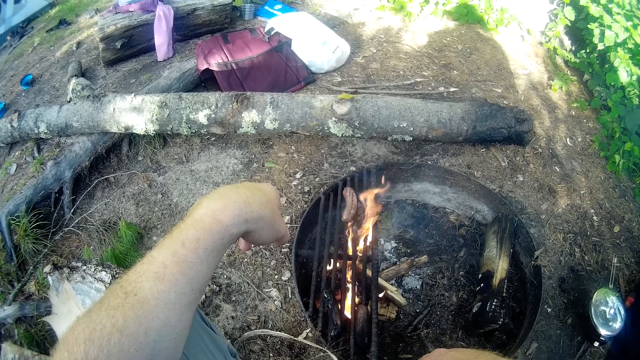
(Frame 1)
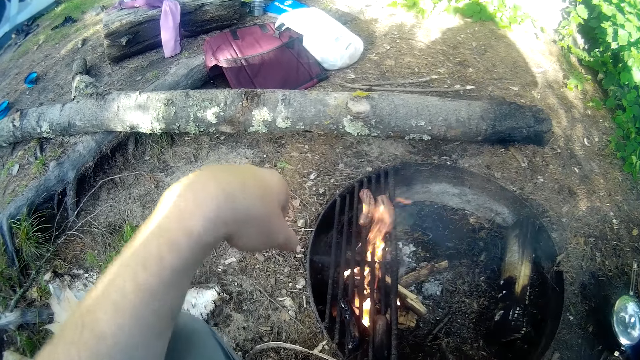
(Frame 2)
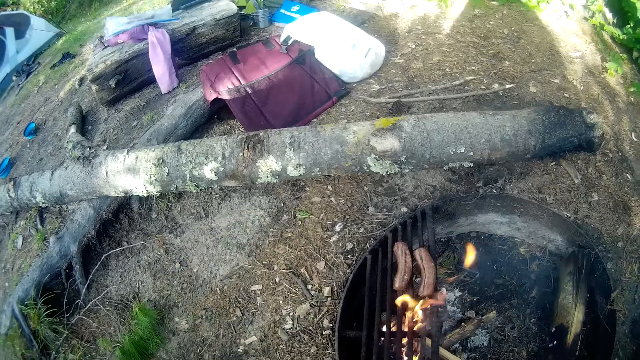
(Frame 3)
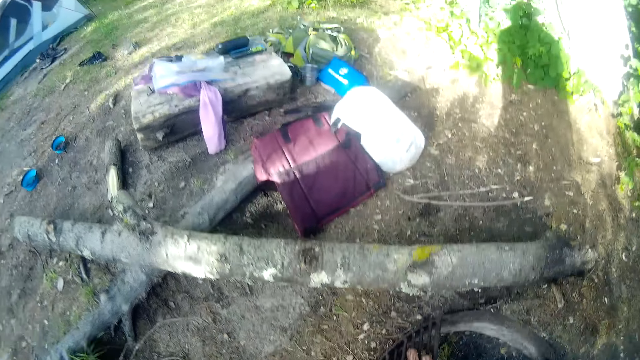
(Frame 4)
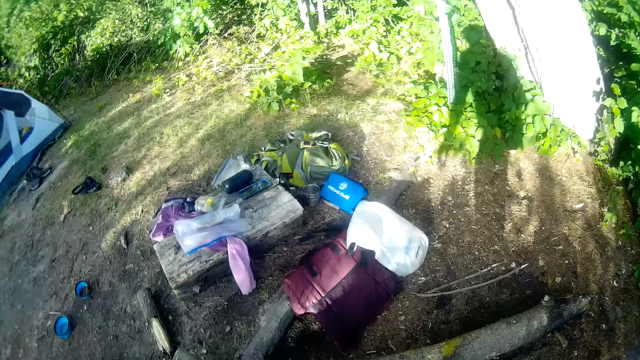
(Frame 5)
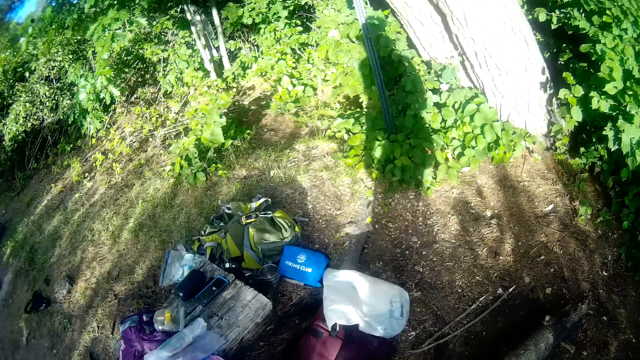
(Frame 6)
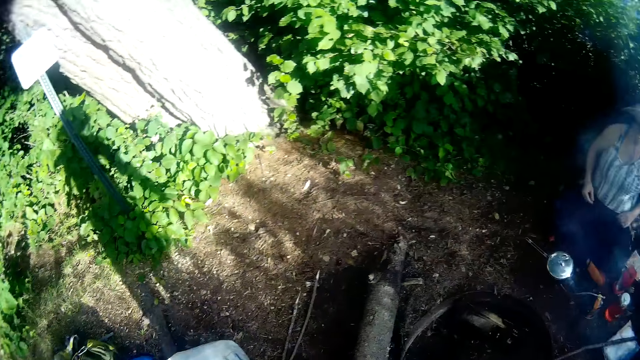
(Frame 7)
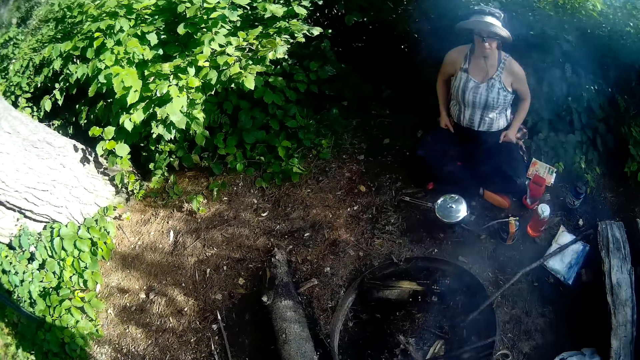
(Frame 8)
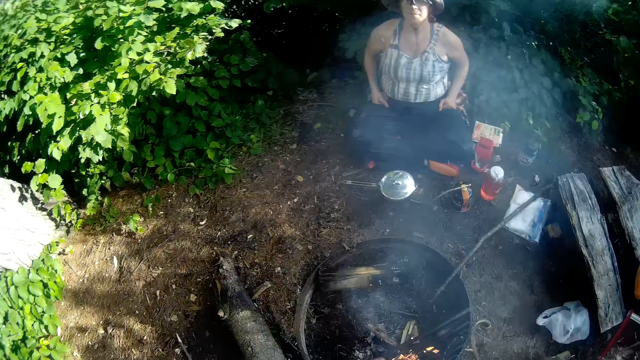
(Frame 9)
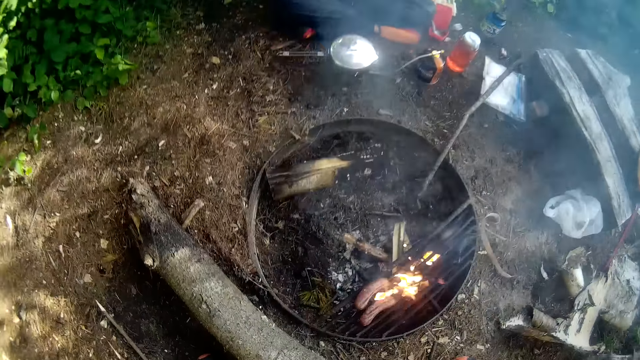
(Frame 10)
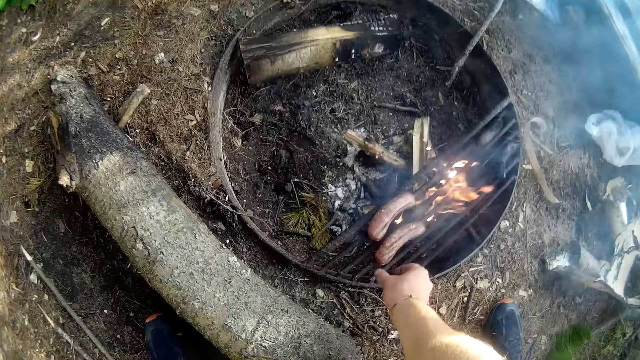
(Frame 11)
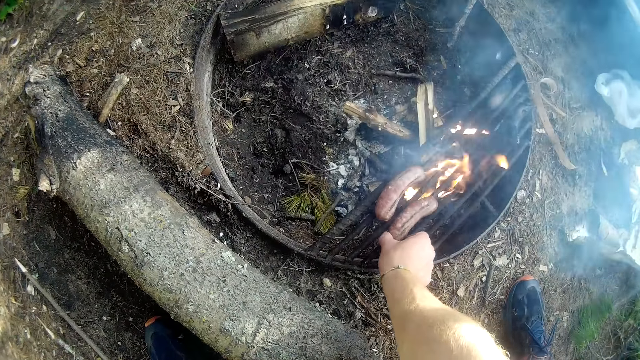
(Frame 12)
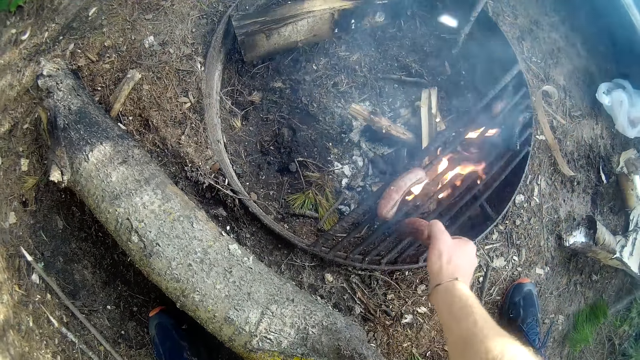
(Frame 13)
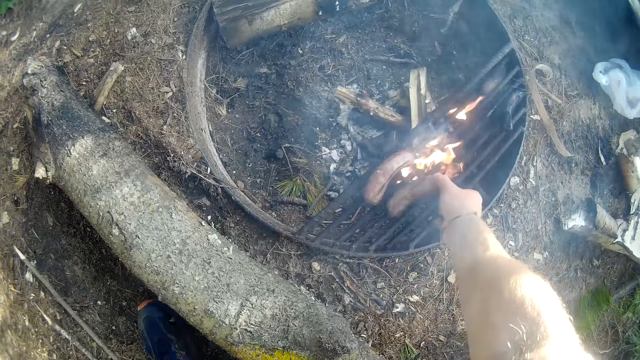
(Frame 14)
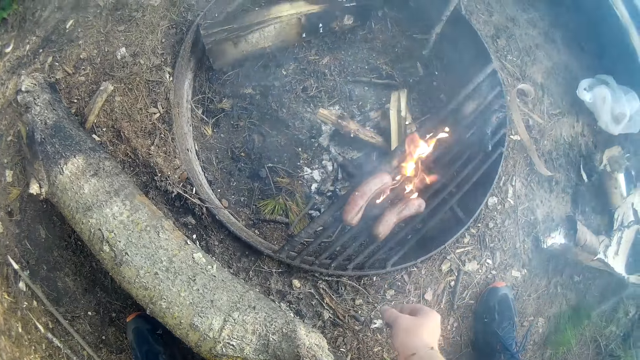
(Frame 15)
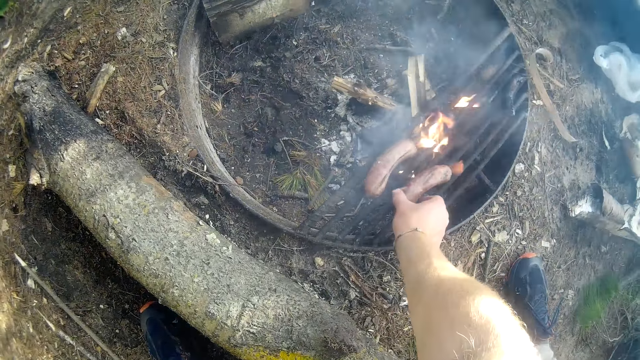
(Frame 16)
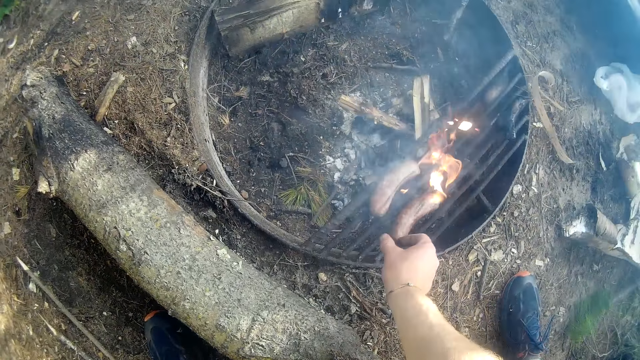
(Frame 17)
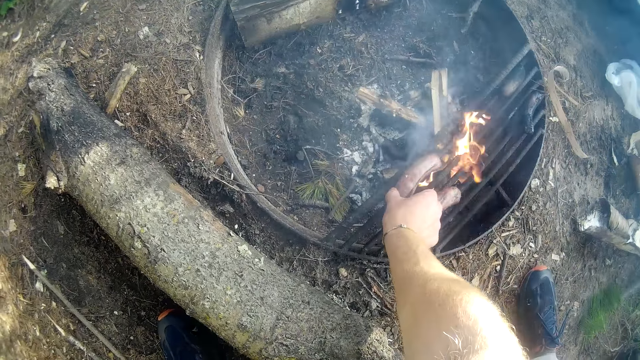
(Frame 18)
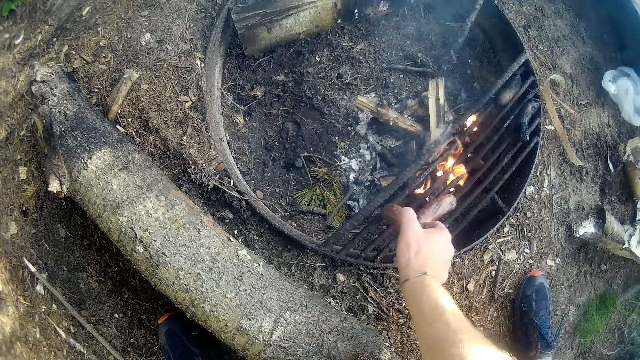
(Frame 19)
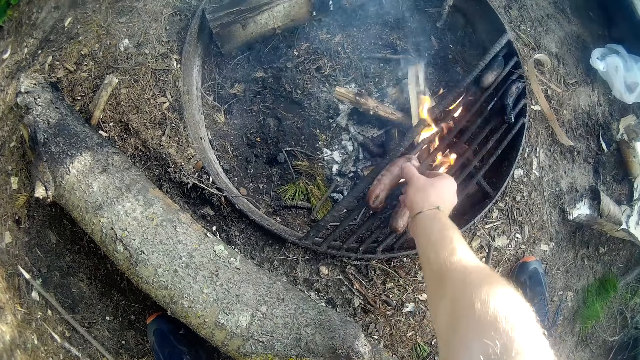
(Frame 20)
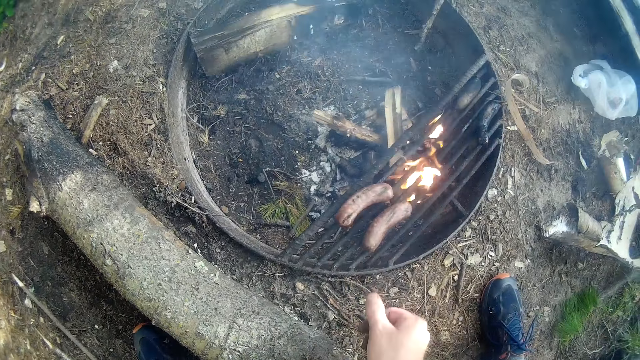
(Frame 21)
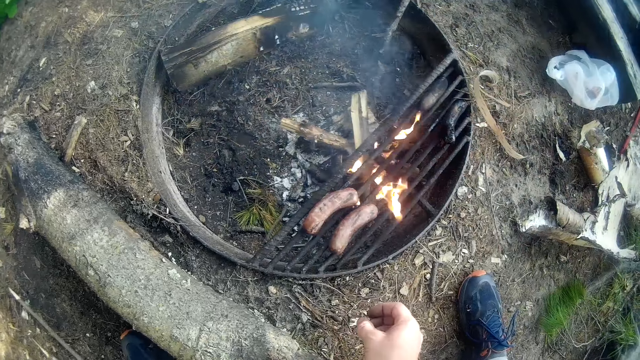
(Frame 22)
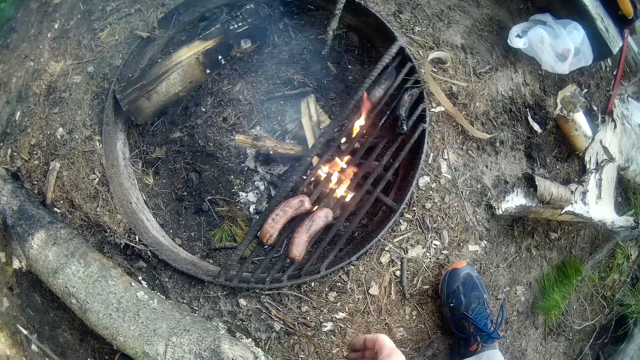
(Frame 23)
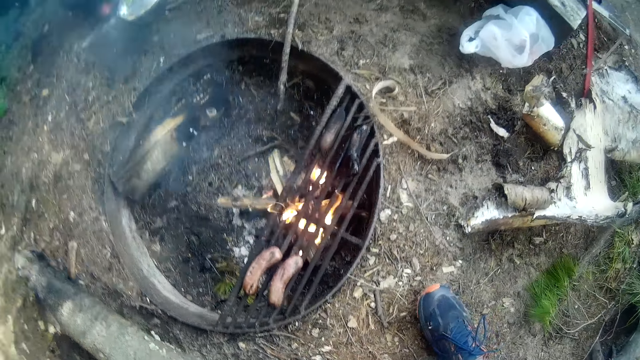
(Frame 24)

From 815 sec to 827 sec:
The camera wearer stands. They move around the camp site. A person stares at the camera wearer. The camera wearer turns the fourth sausage on the fire. They turn the third sausage on the fire.

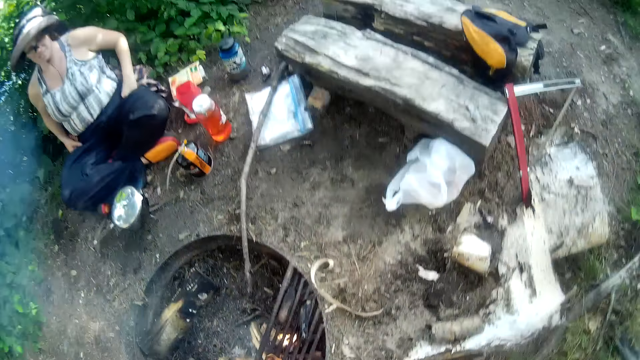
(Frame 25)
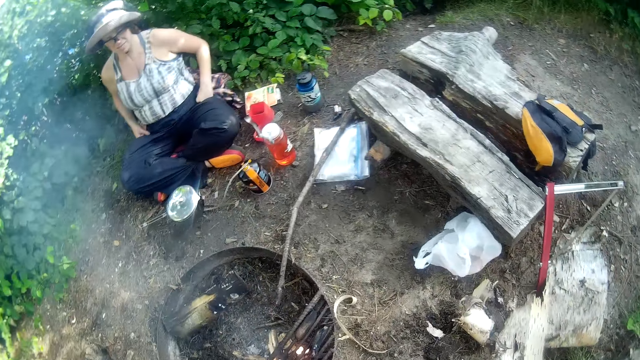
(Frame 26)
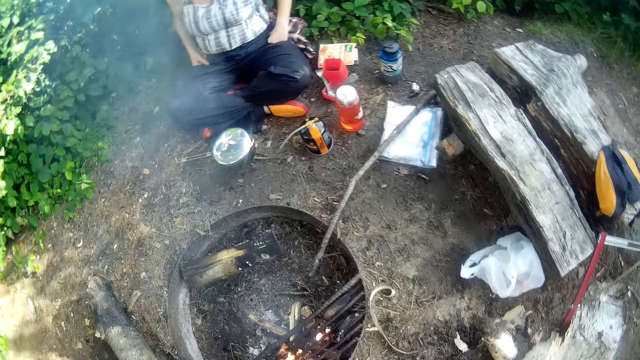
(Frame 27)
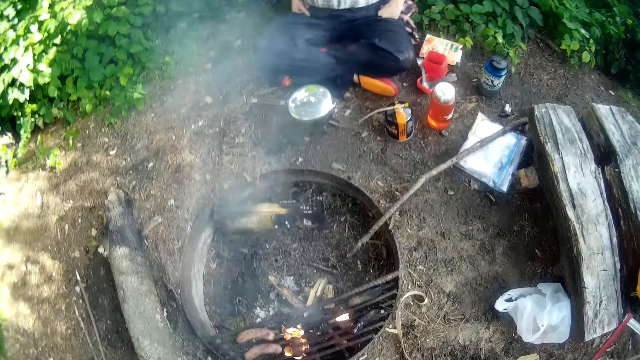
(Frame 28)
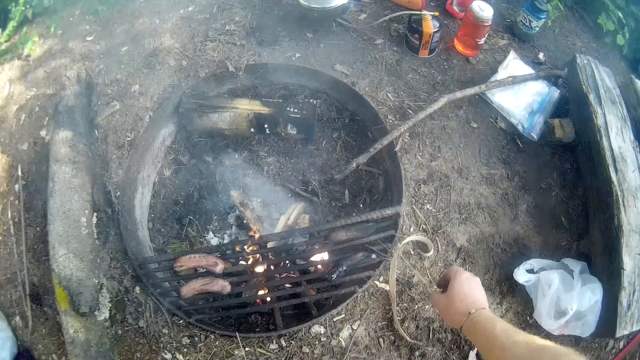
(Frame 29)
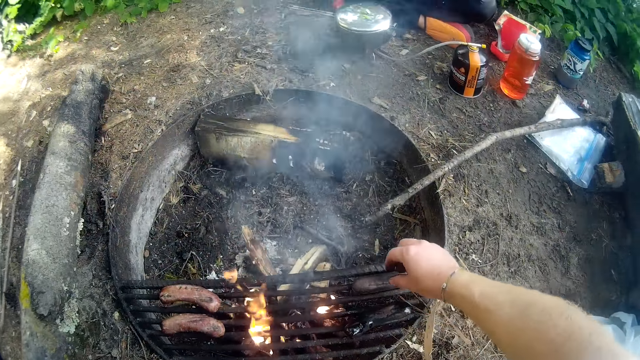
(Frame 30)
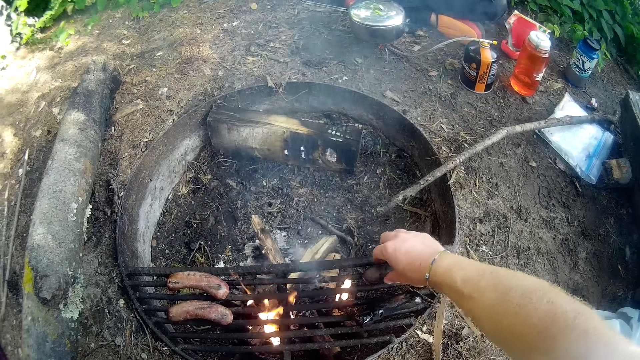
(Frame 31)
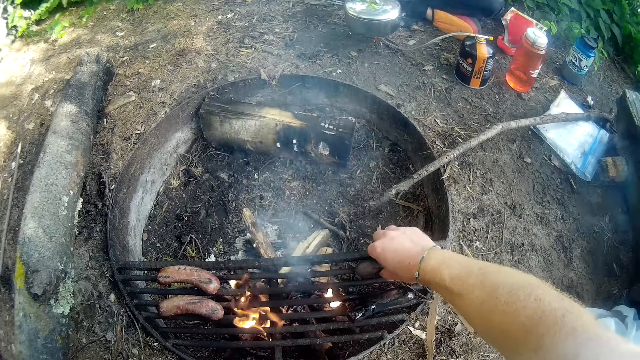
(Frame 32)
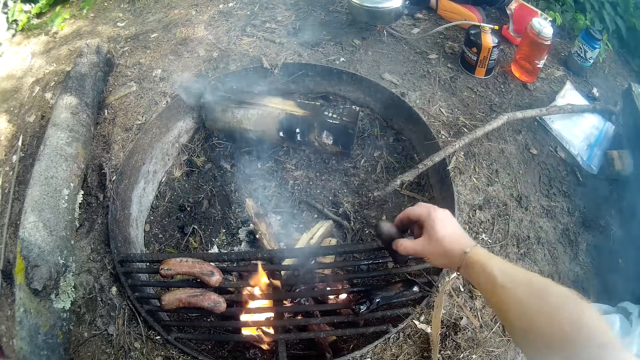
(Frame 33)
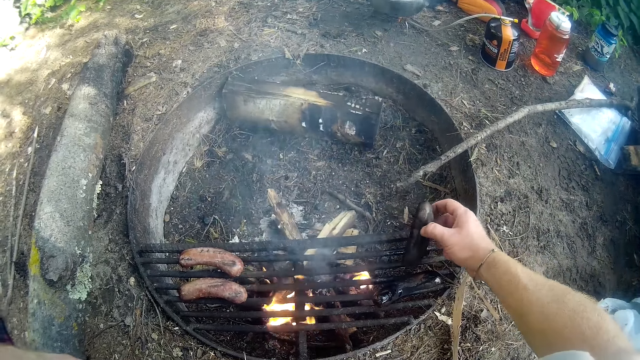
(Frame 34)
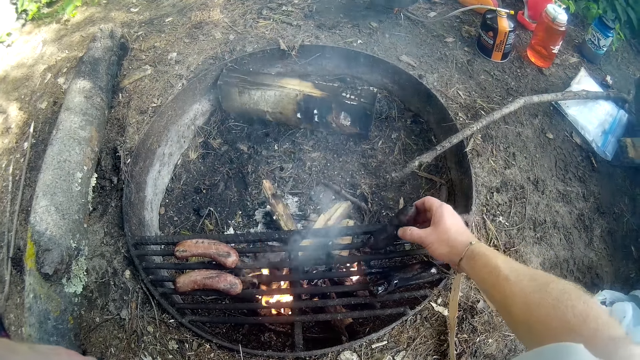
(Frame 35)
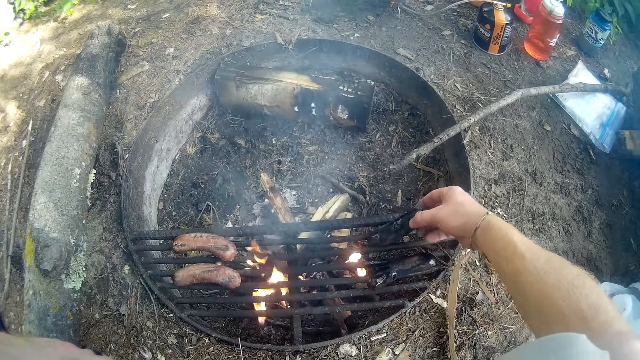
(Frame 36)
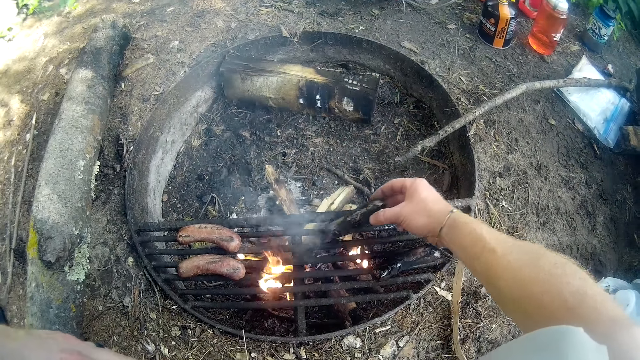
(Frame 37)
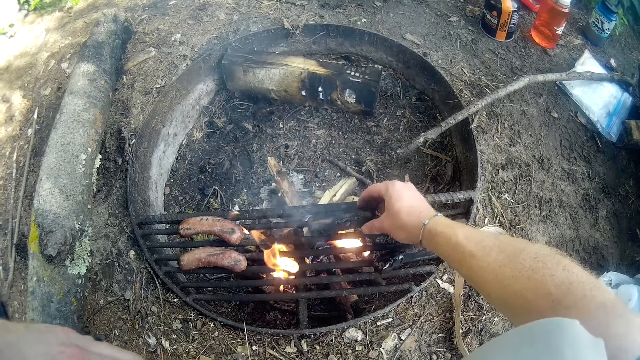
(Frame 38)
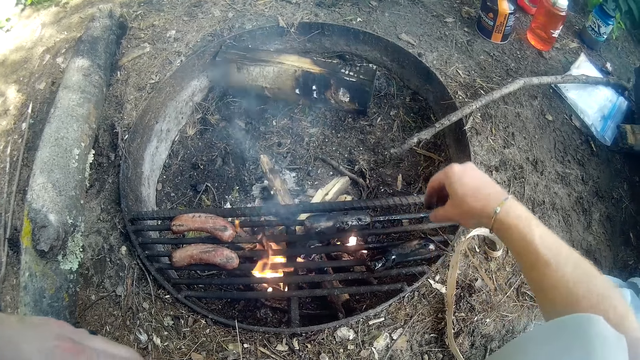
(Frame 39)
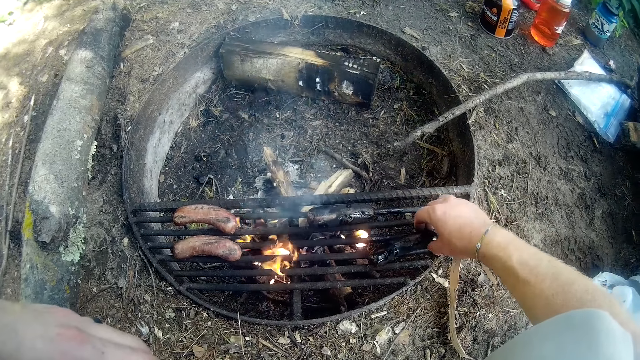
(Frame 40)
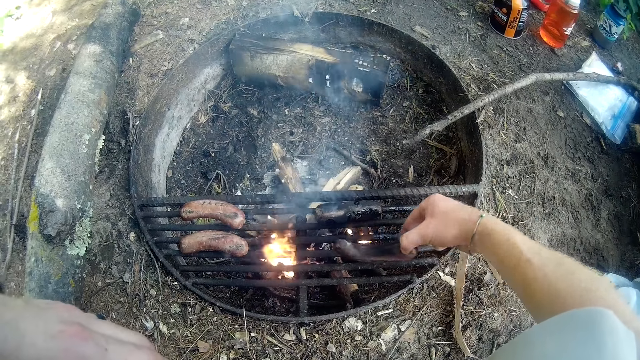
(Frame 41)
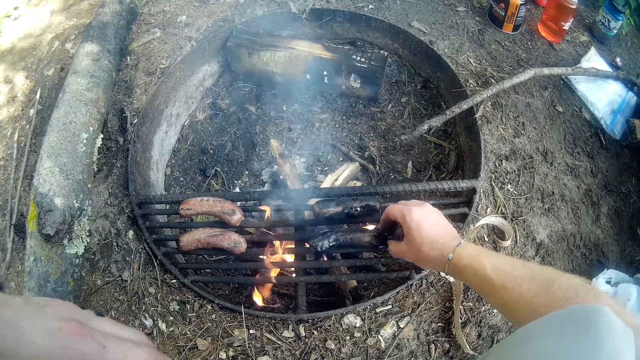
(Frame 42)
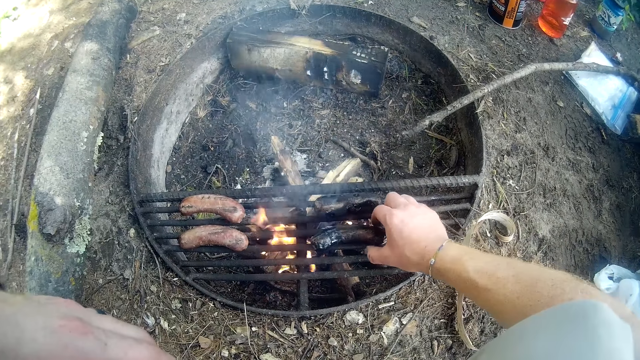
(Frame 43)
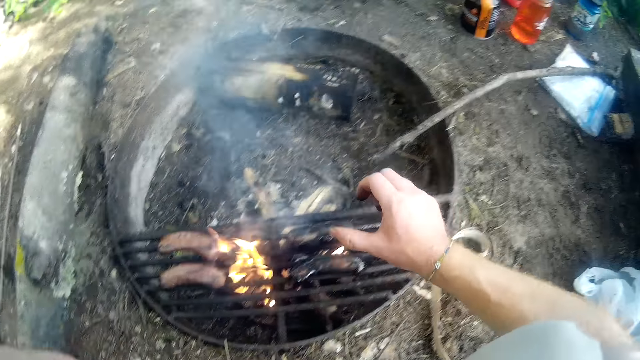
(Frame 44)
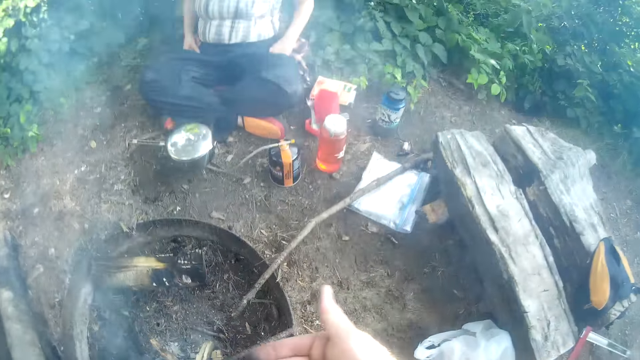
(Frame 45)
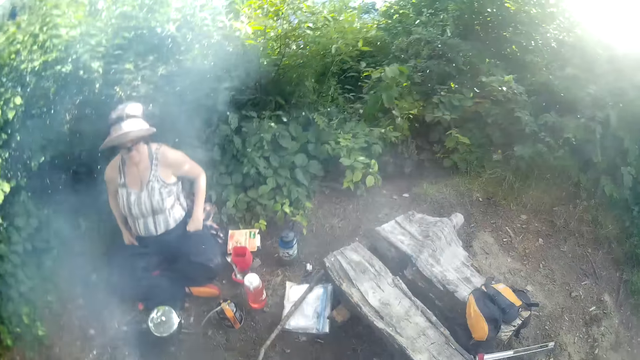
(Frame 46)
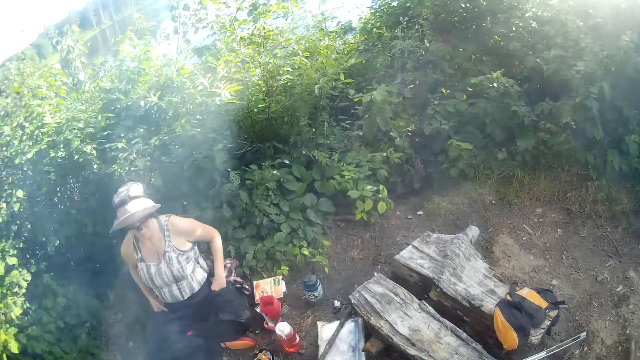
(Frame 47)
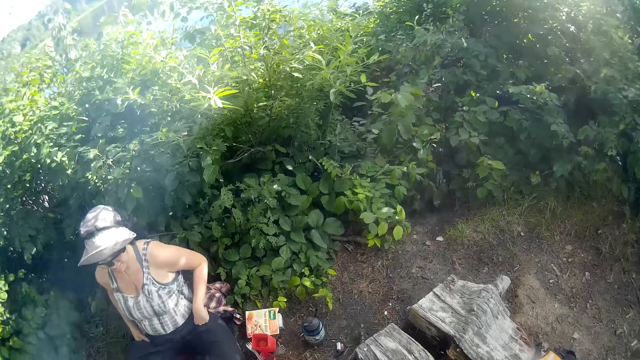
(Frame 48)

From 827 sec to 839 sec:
The camera wearer looks around. They flip a third sausage on the fire. They move a fourth sausage on the fire.
